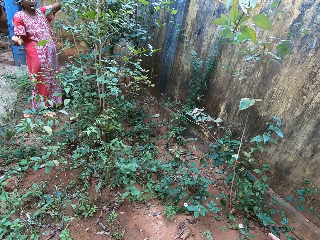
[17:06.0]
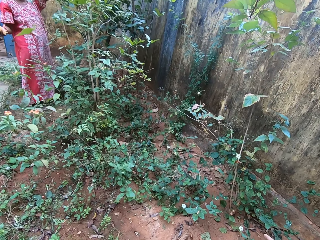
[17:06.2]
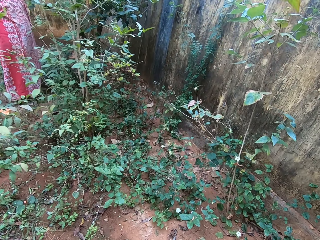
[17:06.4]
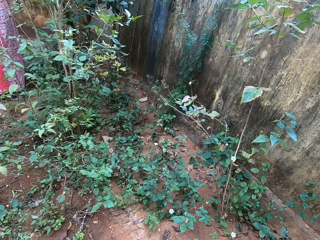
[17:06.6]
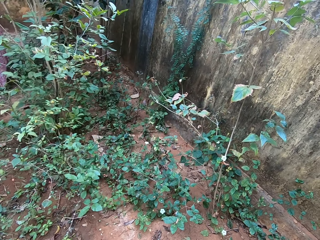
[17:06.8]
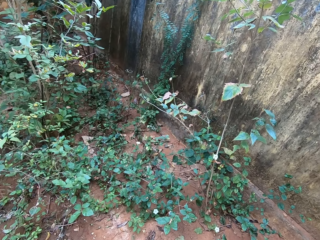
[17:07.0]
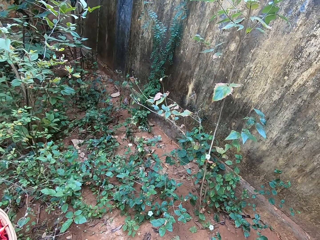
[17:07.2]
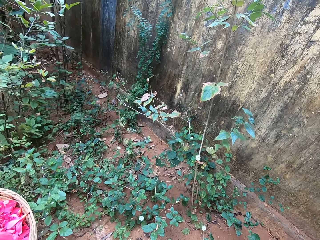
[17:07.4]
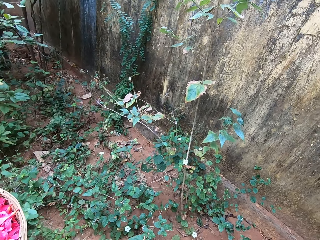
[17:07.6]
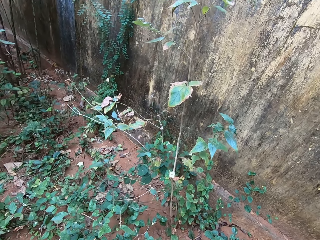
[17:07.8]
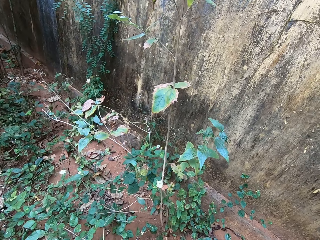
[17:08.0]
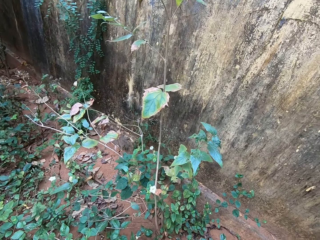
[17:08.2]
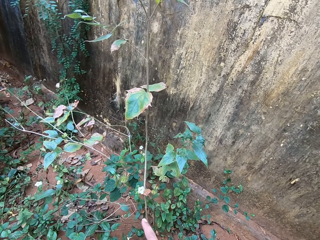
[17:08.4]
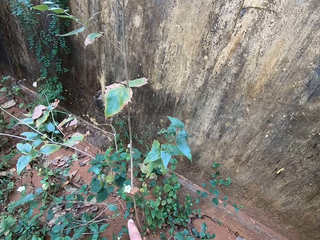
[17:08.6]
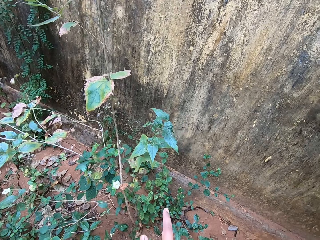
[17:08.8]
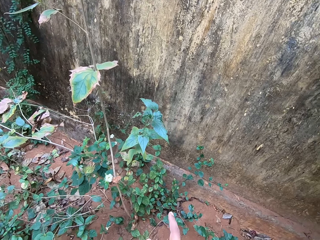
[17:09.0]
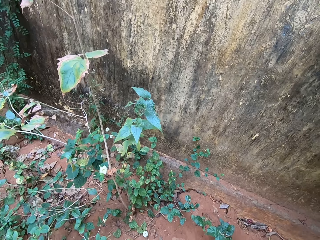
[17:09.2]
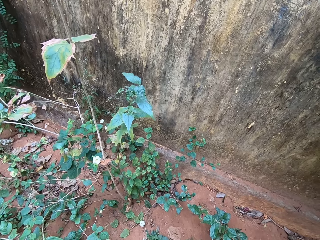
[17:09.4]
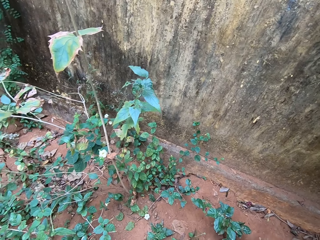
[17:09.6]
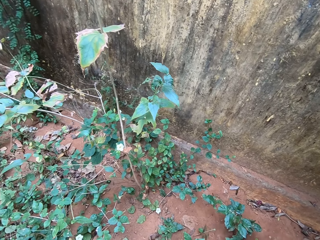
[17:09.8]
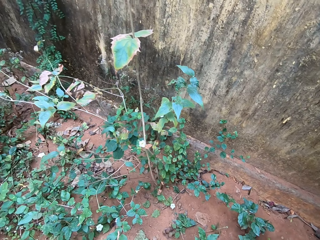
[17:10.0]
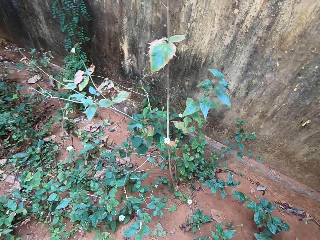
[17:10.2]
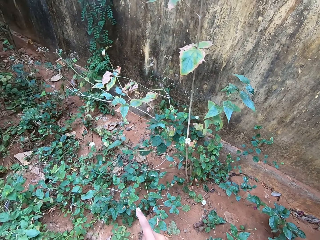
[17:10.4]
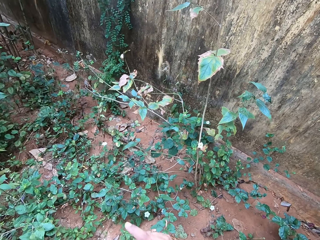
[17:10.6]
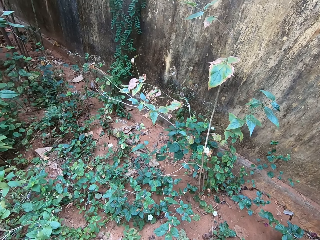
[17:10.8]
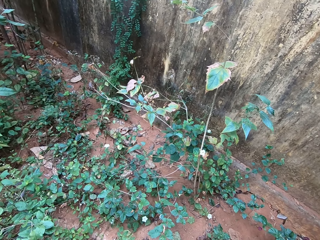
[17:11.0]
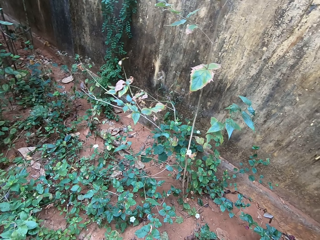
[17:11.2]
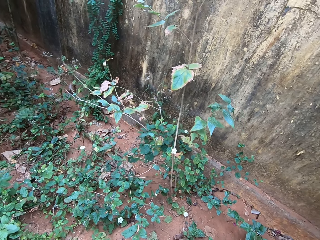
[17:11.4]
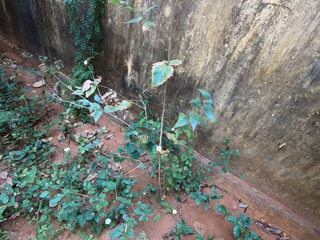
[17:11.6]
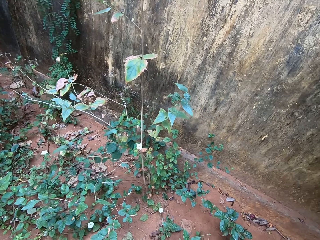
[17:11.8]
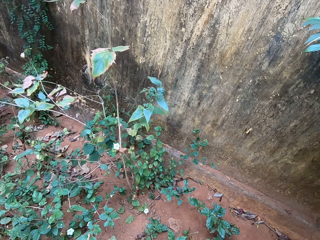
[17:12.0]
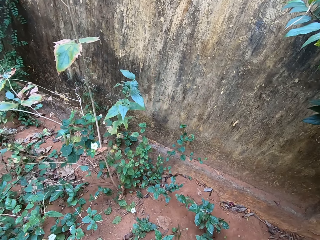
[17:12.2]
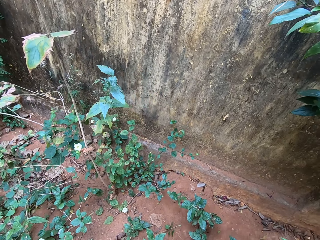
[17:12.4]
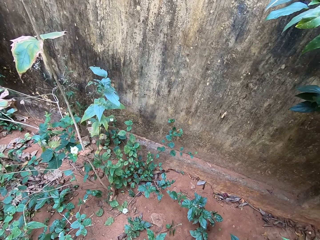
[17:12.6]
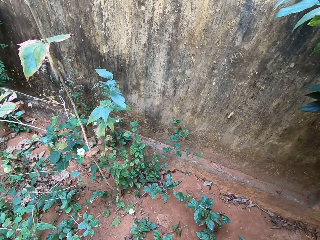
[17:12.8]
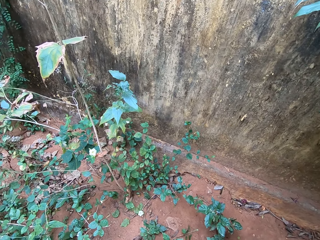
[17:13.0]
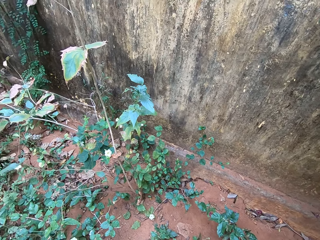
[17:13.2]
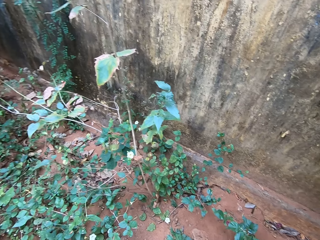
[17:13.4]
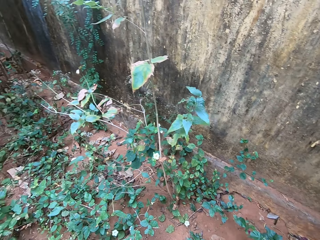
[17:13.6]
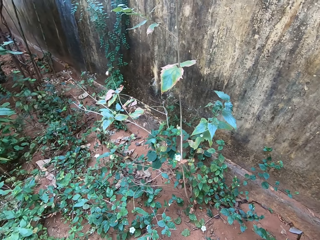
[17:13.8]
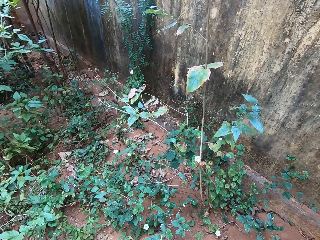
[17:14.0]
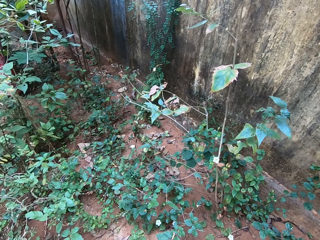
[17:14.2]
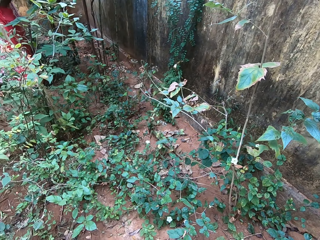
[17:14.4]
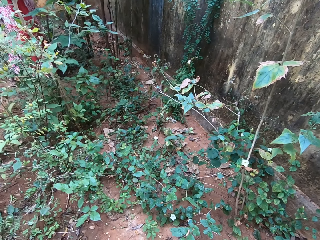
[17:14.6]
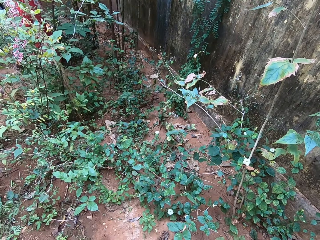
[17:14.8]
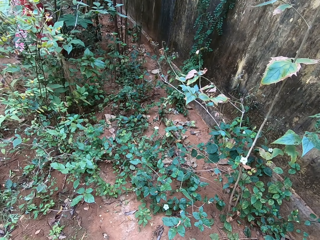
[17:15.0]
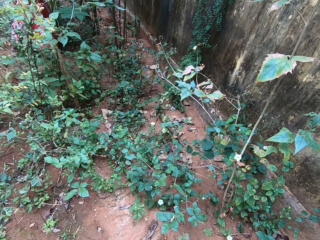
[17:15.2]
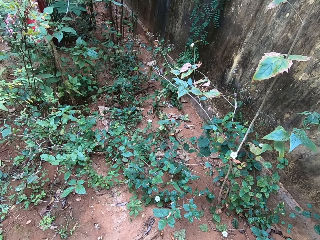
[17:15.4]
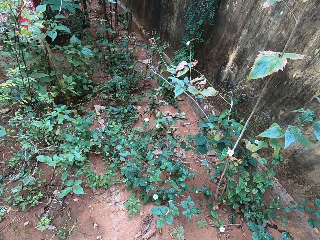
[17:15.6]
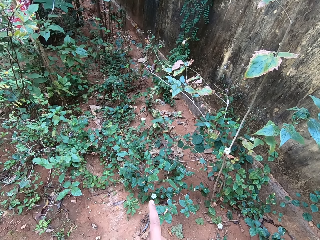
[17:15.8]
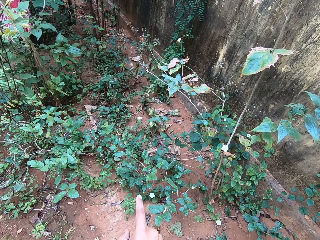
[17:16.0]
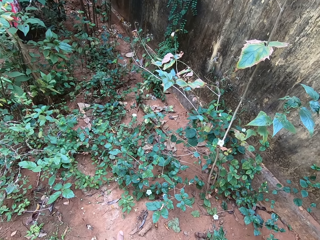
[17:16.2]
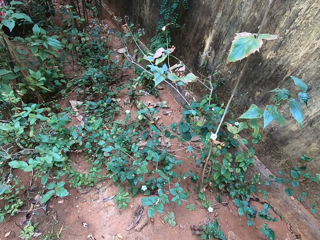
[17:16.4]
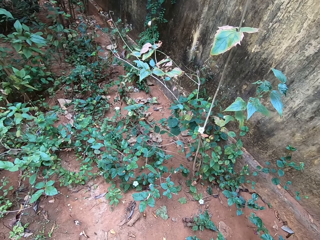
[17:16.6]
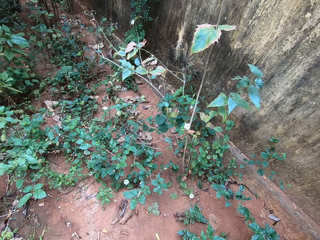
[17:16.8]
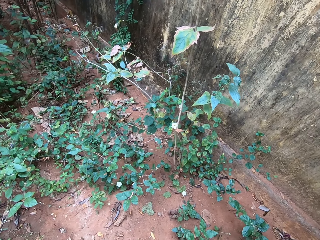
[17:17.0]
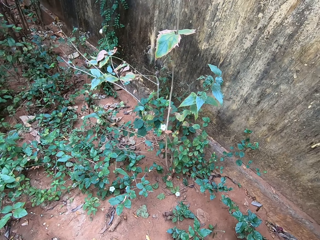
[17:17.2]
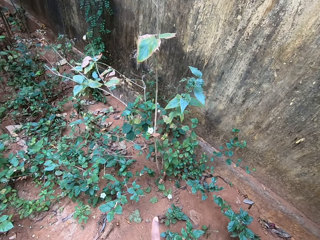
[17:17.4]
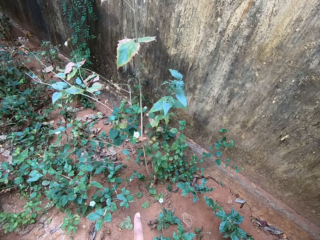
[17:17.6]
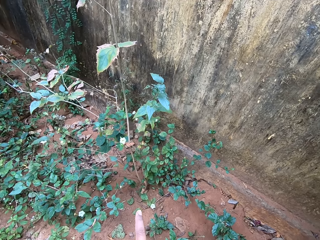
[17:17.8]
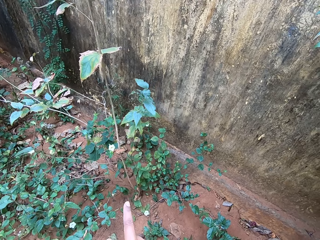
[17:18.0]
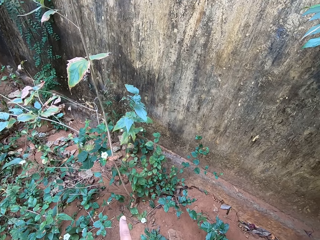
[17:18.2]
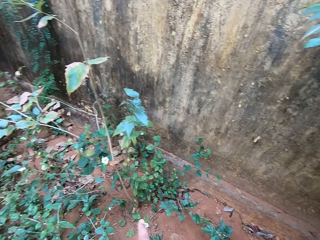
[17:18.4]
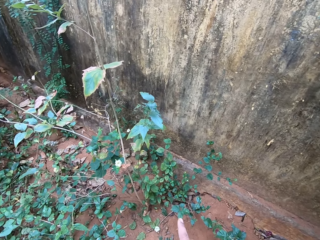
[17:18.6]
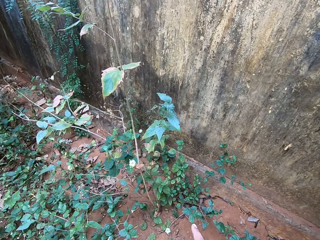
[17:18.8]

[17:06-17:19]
The woman holds flowers in hand. The camera wearer talks to the woman. They look at plants. They look around. They point at plants with a finger.

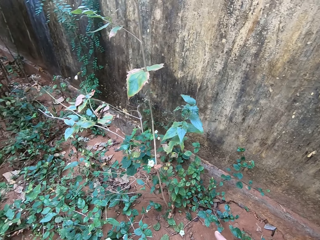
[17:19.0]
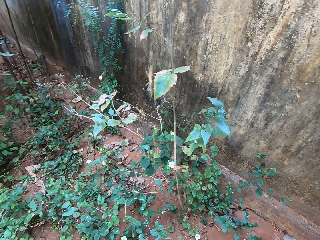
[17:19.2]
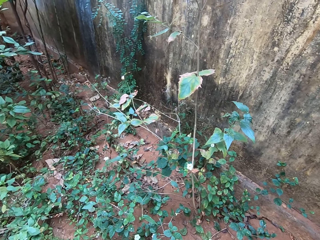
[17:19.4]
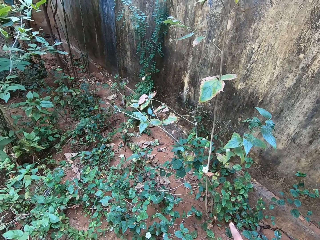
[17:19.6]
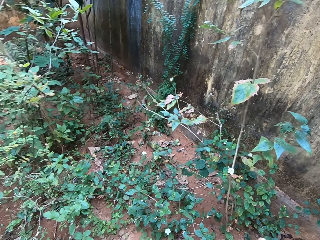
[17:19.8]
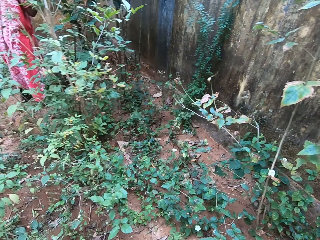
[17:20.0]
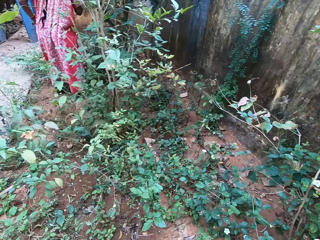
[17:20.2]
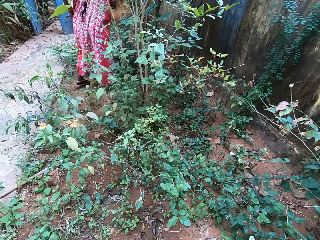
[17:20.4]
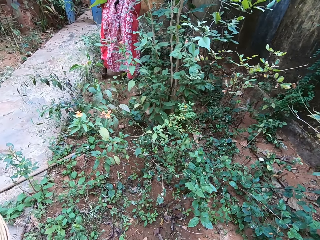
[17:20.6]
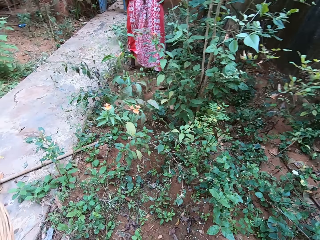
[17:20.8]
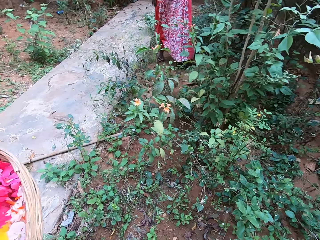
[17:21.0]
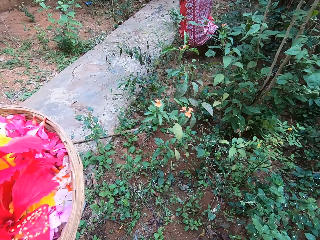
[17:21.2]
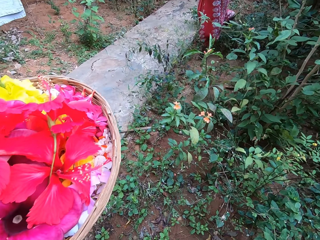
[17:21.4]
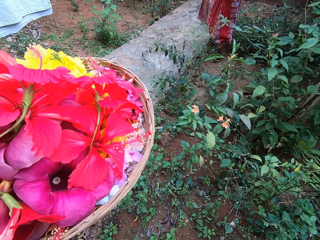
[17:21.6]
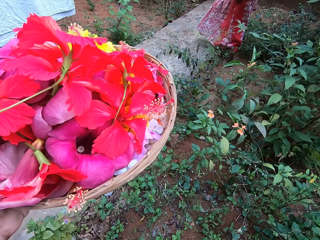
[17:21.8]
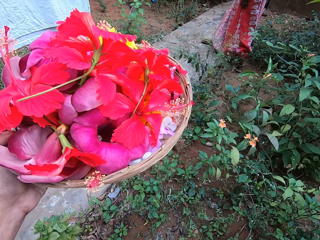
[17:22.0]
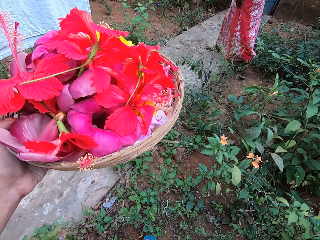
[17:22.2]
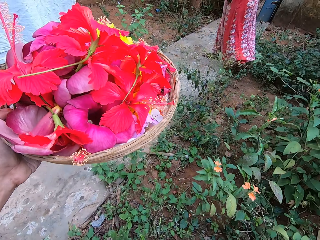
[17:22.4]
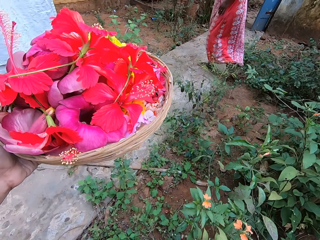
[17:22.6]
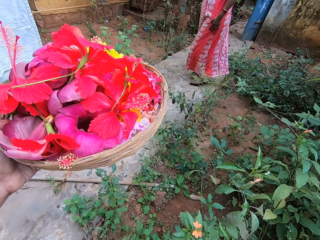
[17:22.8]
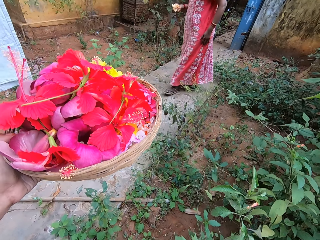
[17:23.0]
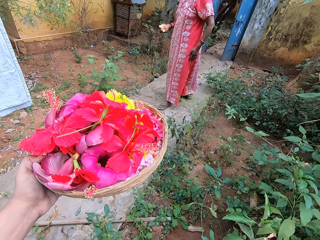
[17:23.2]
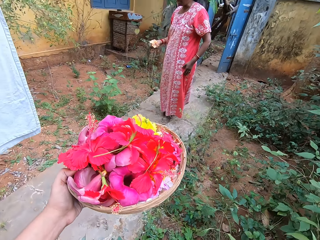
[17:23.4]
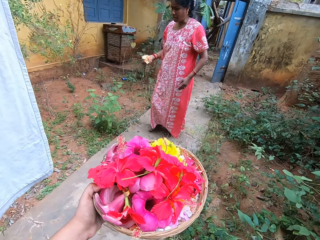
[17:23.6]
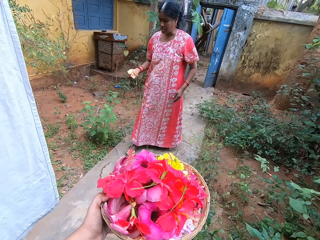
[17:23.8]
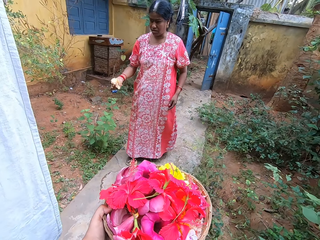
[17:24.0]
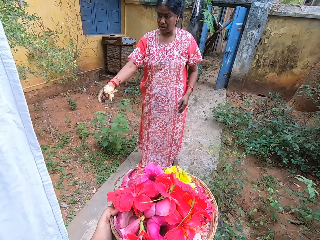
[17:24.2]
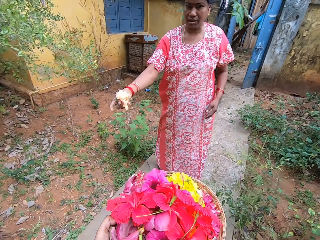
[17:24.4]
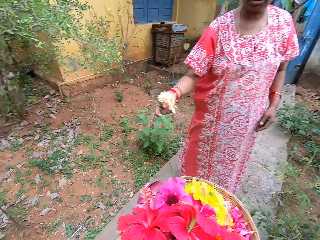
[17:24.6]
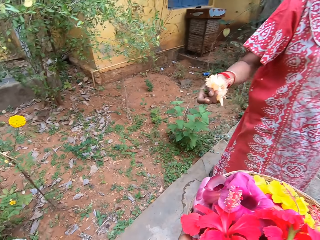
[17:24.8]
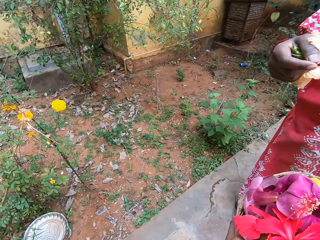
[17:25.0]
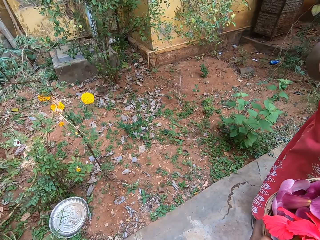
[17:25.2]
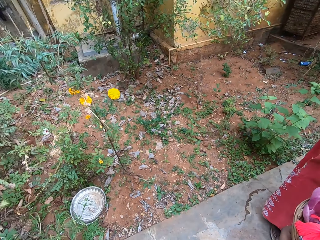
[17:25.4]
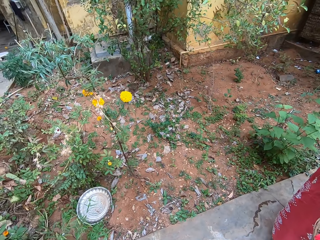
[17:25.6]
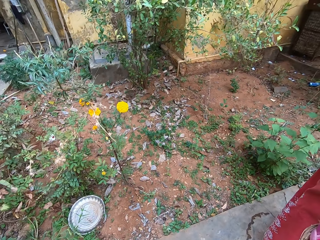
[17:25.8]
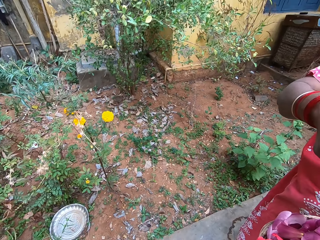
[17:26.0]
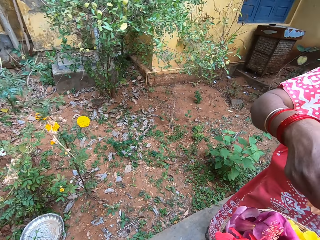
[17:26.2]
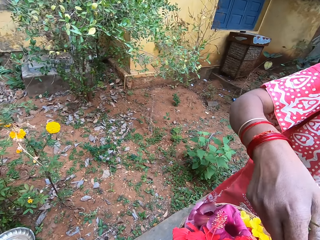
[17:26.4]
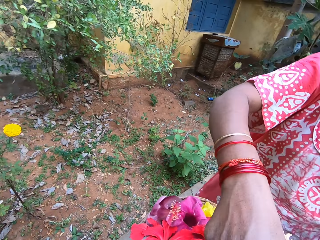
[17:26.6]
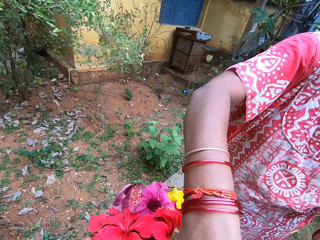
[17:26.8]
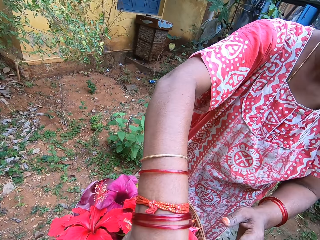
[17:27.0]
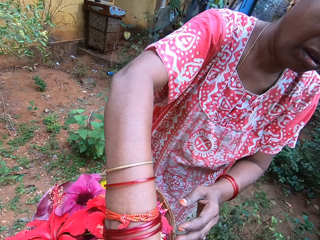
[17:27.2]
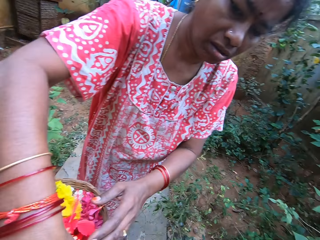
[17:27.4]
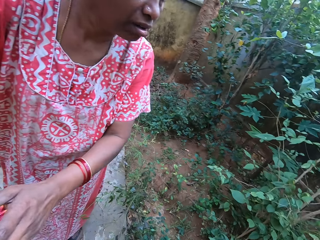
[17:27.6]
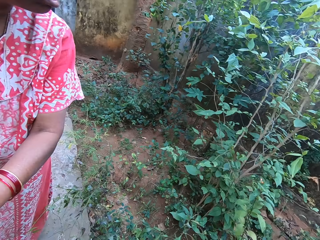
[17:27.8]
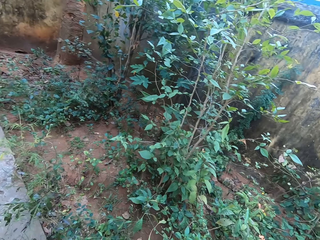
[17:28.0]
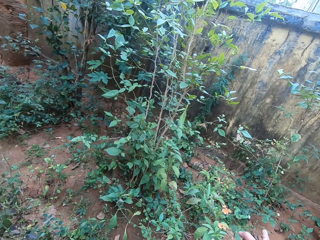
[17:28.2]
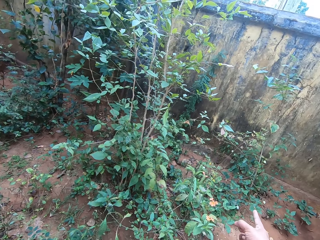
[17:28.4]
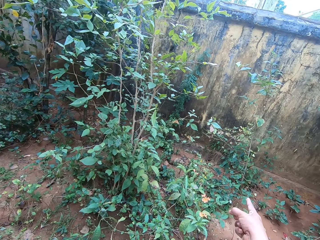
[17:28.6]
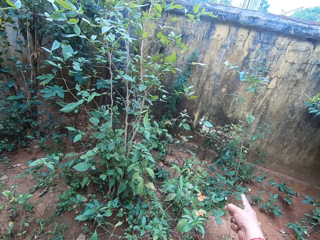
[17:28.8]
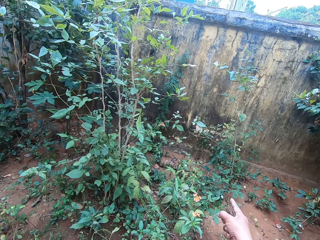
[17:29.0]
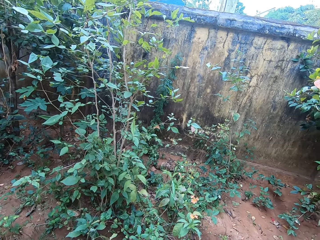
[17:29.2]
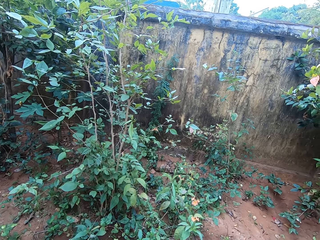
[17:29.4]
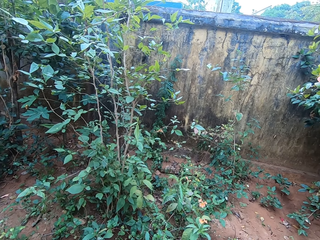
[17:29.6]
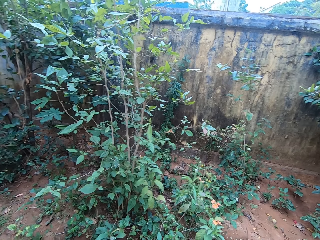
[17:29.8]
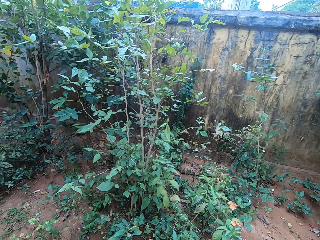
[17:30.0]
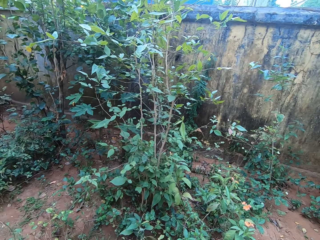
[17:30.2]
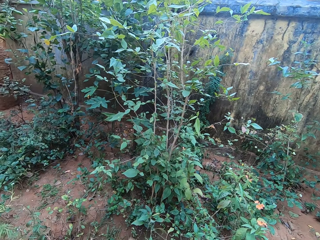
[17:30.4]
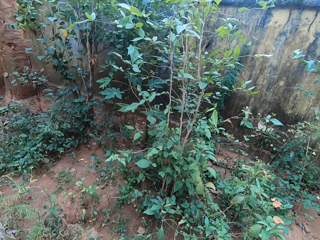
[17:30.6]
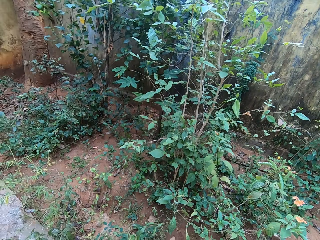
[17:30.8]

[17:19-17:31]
A woman walks in a flower garden. The camera wearer moves around. They lift up a basket of flowers. The woman puts flowers in the basket. The camera wearer looks around. They talk to the woman. They point at plants with a finger.
